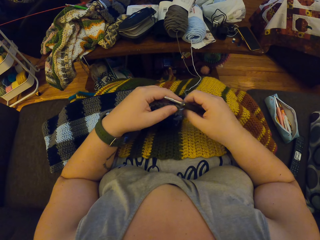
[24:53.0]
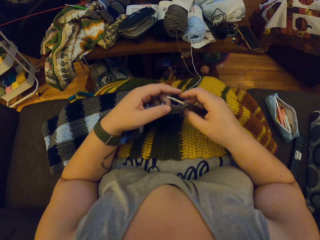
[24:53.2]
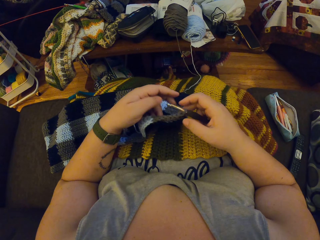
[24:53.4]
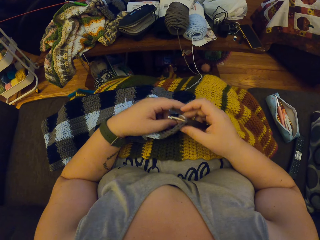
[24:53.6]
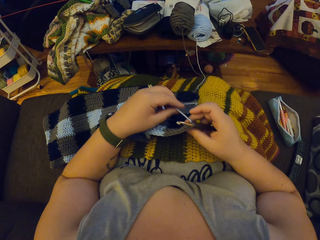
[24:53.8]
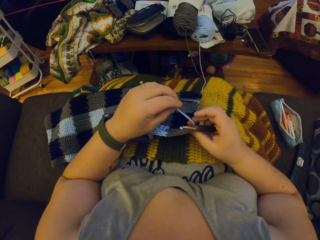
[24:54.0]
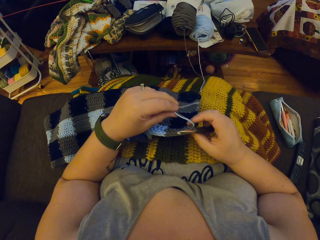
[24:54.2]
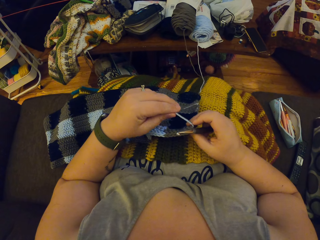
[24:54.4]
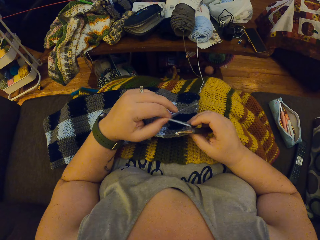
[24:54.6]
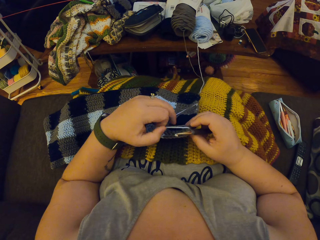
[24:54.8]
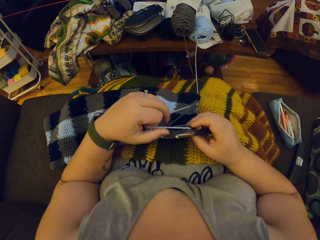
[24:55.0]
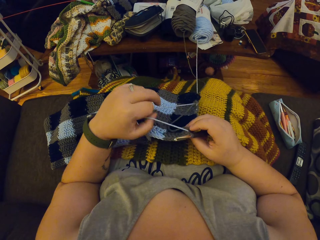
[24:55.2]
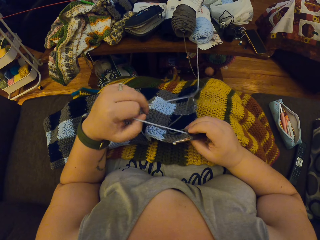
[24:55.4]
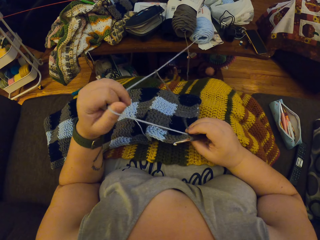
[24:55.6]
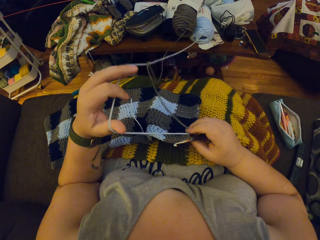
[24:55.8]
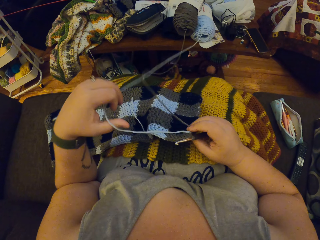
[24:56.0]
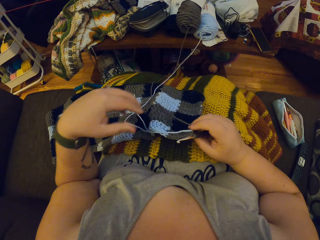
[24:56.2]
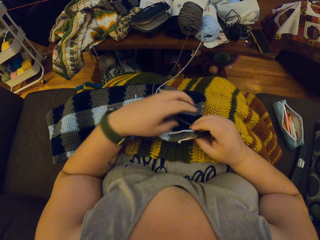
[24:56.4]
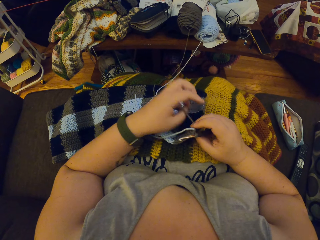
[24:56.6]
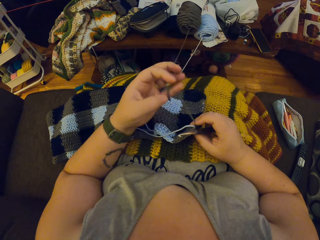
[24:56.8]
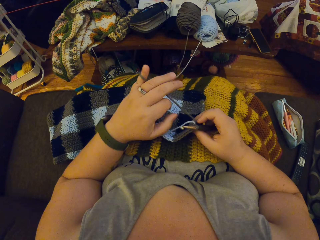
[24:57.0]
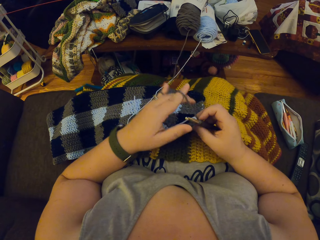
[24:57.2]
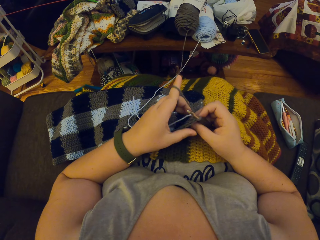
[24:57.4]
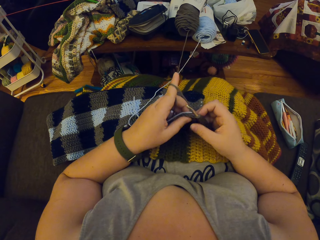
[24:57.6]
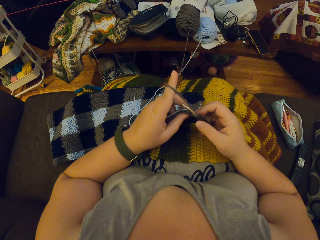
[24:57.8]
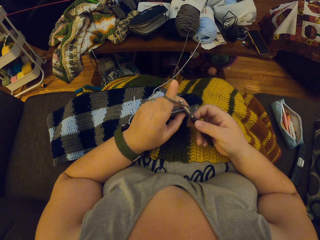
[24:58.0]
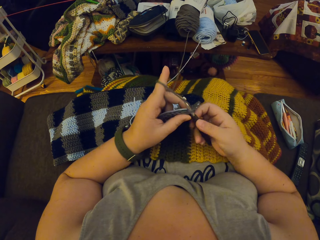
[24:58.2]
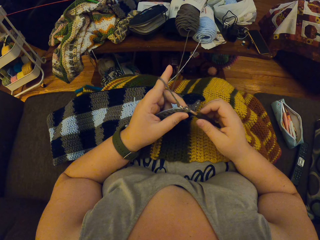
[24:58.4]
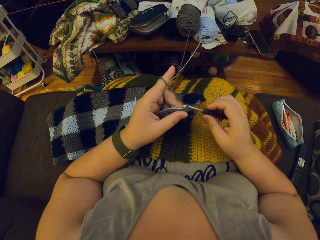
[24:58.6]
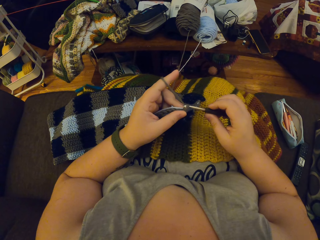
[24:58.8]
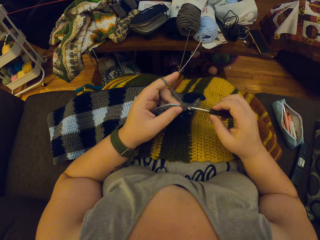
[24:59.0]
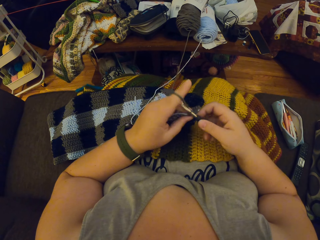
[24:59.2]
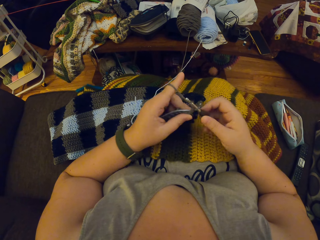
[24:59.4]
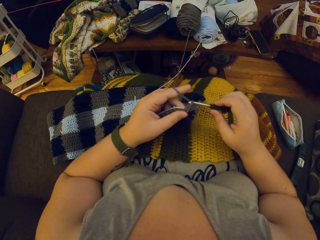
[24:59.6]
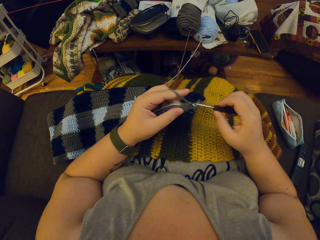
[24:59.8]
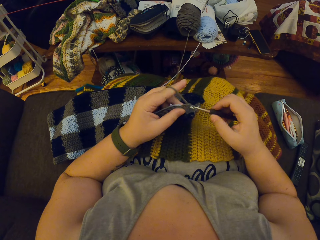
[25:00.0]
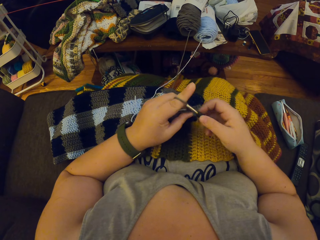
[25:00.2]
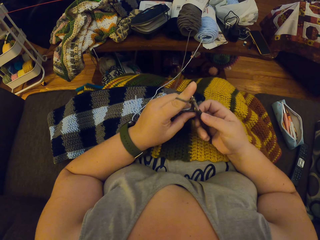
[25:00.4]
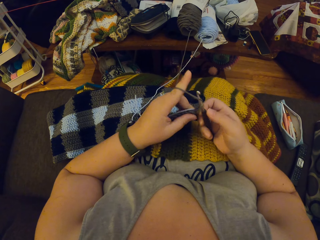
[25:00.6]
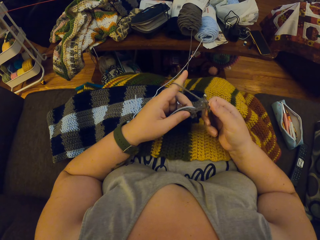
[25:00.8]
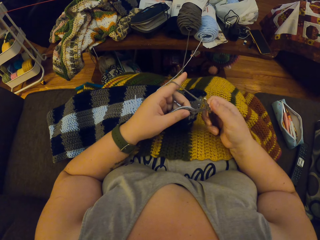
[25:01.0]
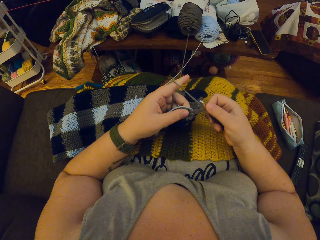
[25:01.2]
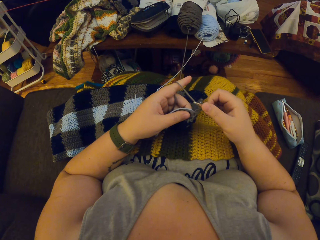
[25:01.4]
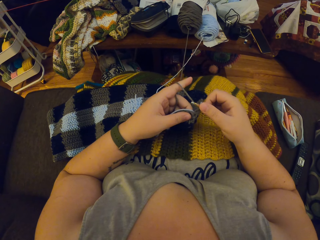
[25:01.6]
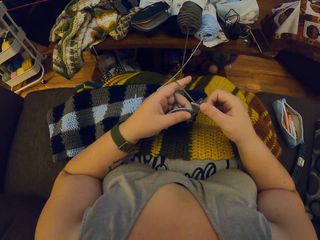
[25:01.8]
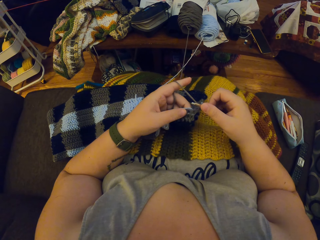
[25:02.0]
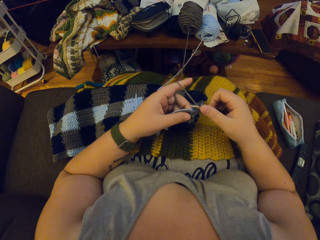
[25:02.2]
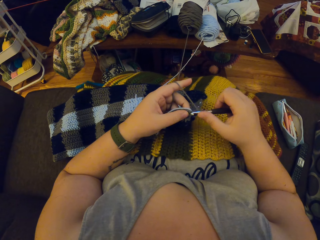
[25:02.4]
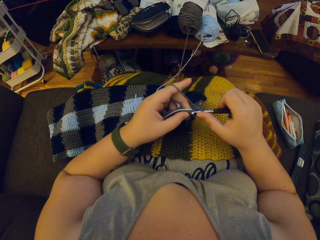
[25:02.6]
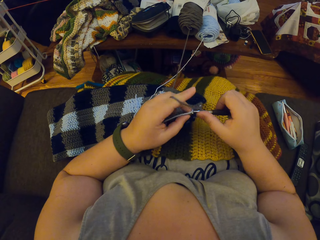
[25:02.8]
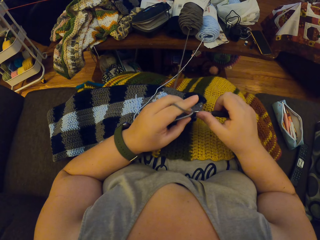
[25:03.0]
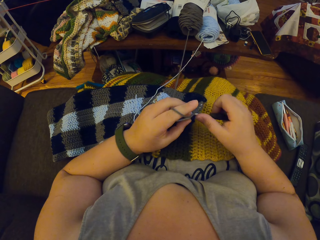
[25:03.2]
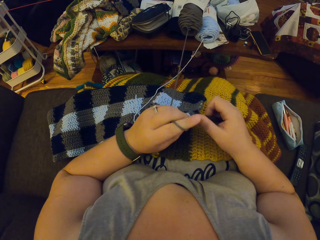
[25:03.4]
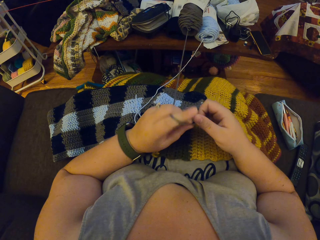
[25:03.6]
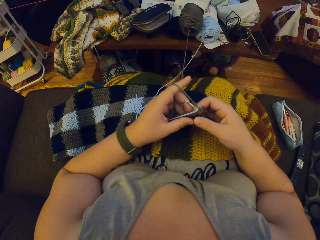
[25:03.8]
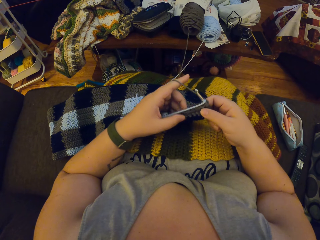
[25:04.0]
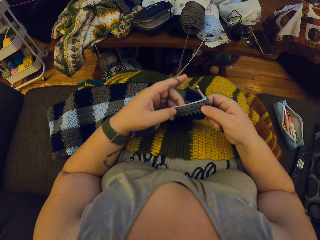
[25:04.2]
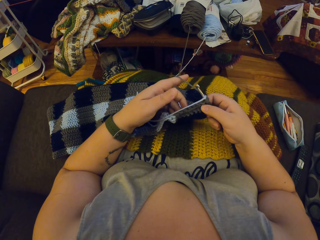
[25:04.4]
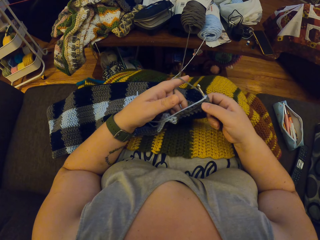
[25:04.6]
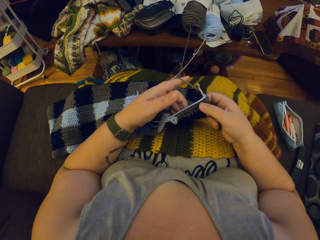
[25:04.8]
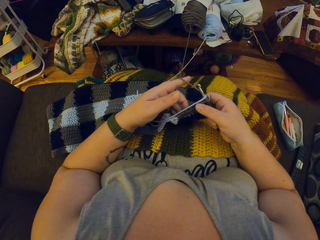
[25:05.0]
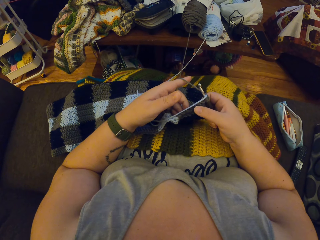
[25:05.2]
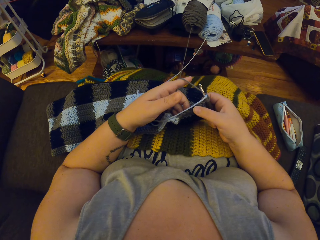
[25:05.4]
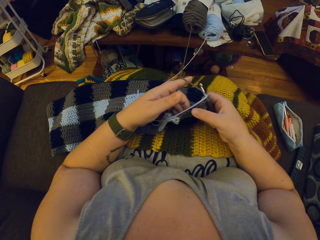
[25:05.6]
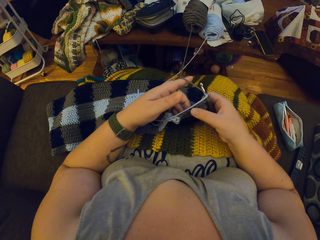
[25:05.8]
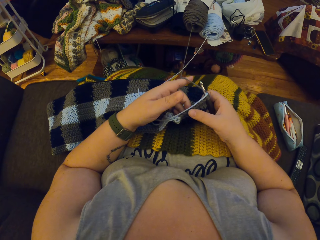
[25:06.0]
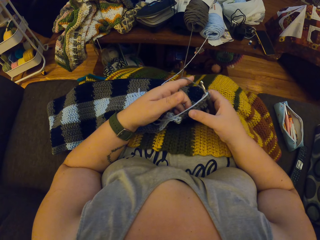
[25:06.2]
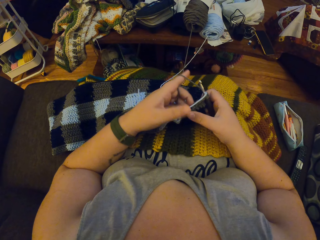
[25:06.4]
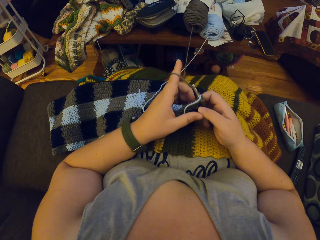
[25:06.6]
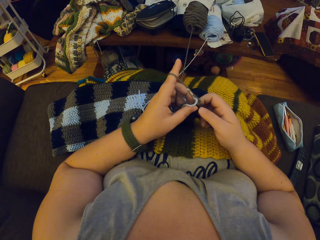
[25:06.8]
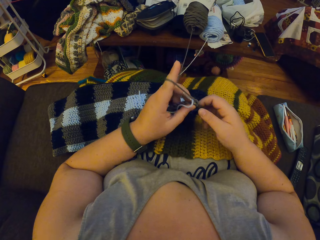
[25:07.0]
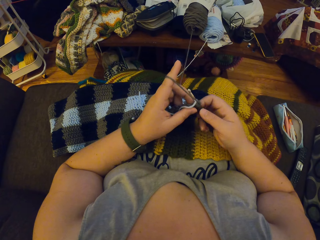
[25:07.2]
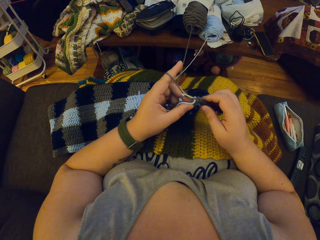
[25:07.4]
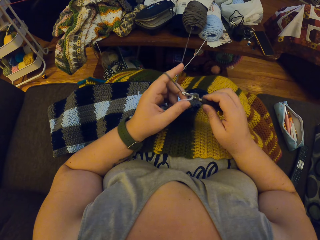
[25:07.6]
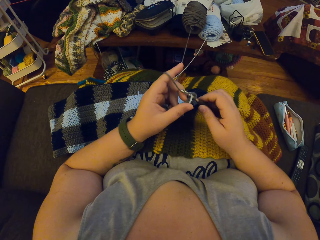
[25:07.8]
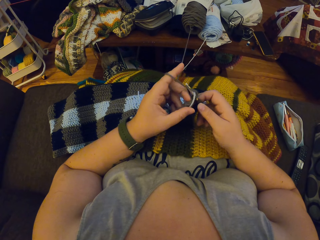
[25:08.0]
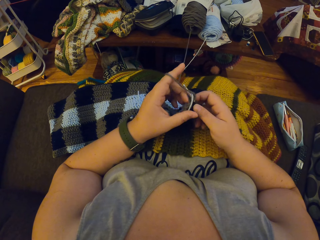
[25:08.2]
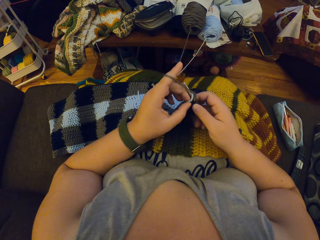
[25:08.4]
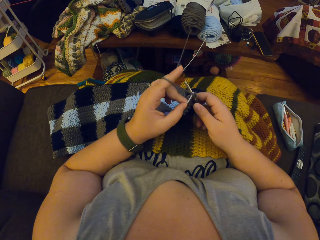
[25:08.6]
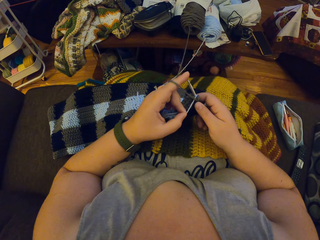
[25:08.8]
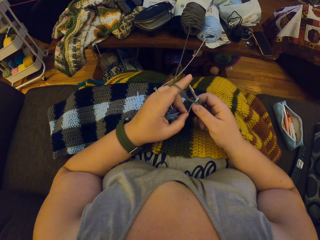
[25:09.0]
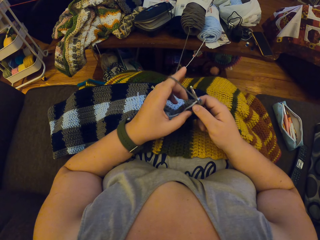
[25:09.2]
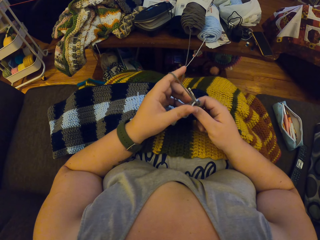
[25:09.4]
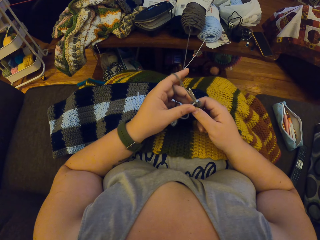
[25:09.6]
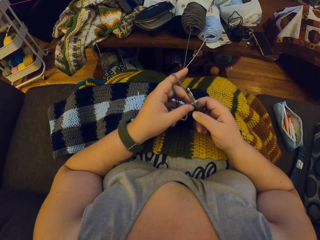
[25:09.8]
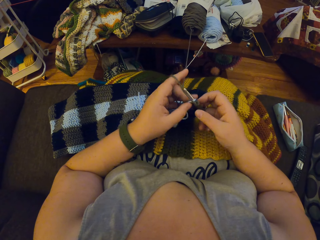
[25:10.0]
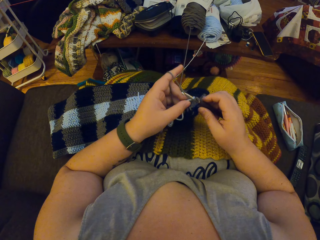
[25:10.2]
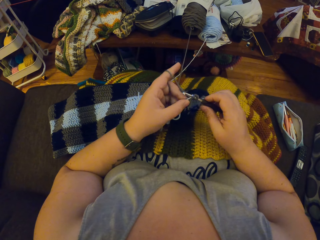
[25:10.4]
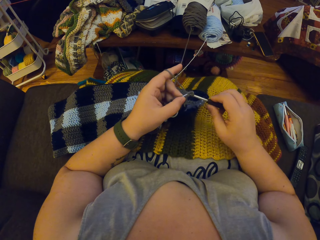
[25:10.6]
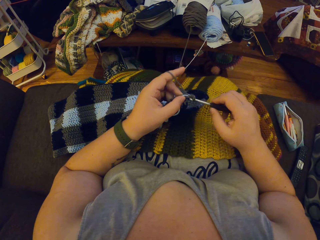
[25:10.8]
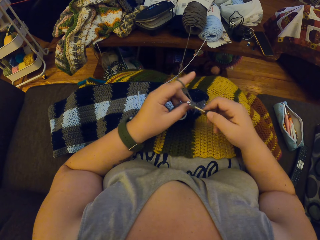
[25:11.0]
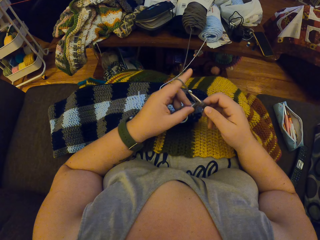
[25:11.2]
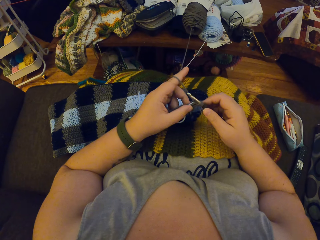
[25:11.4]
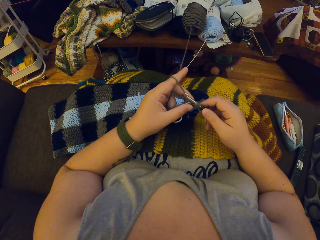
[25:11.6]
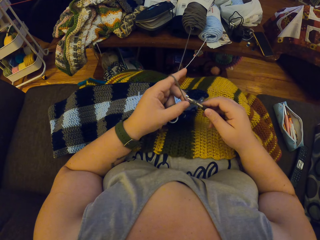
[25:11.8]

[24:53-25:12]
The camera wearer separates the yarns with her left hand. She takes the thread and straightens the thread. She twirls the black yarn on her finger round her left hand. She crochets with the black yarn. She counts the black stitches. She crochets with the black yarn.

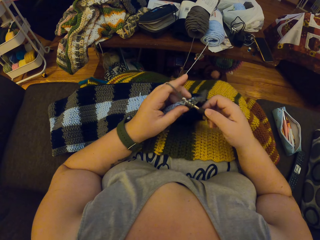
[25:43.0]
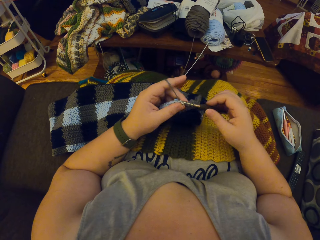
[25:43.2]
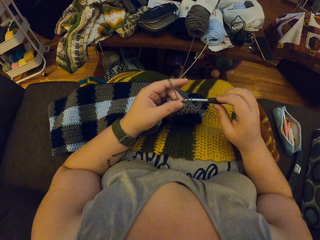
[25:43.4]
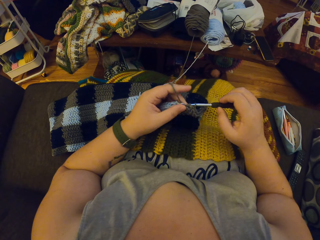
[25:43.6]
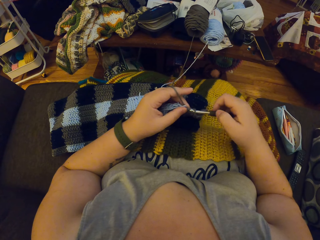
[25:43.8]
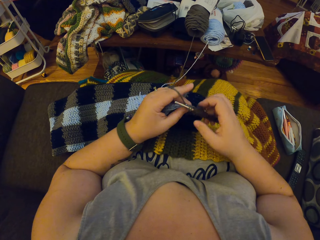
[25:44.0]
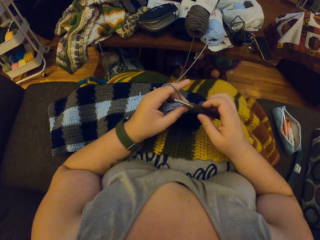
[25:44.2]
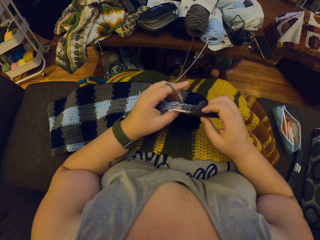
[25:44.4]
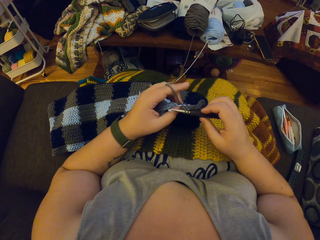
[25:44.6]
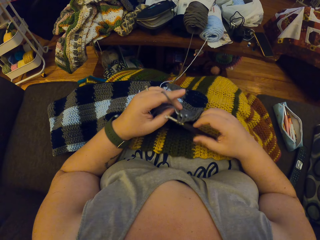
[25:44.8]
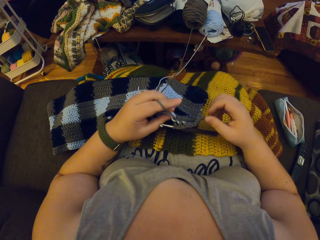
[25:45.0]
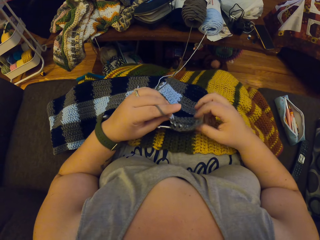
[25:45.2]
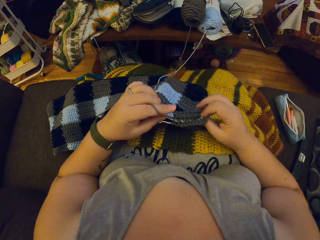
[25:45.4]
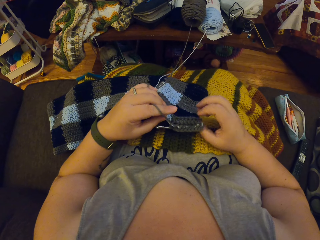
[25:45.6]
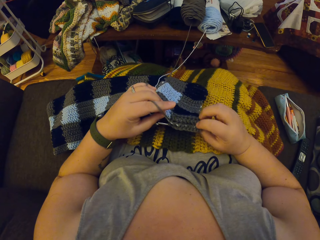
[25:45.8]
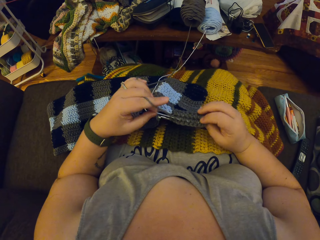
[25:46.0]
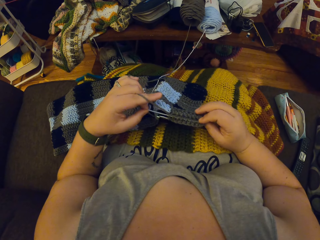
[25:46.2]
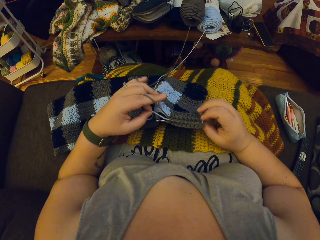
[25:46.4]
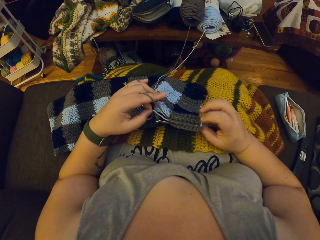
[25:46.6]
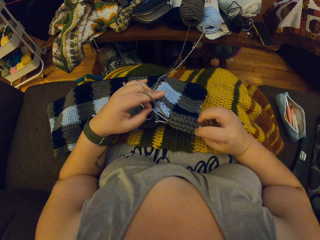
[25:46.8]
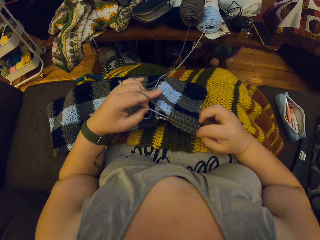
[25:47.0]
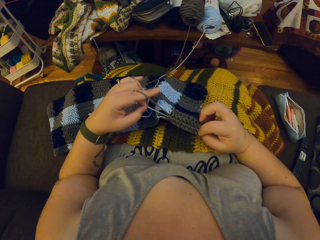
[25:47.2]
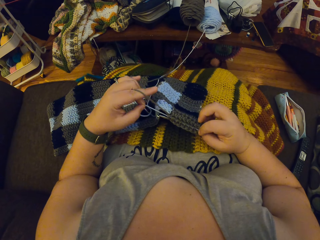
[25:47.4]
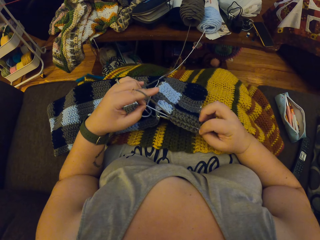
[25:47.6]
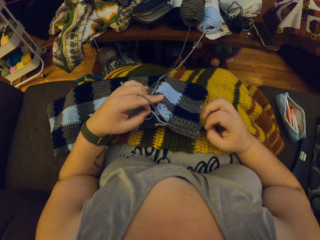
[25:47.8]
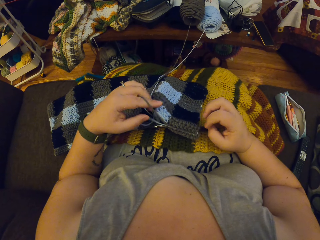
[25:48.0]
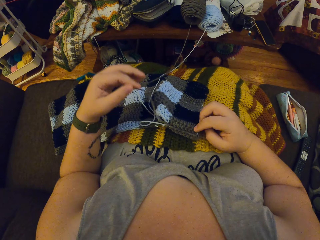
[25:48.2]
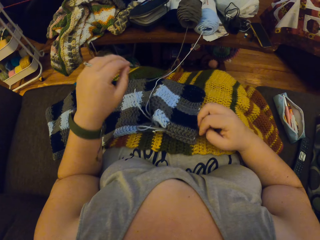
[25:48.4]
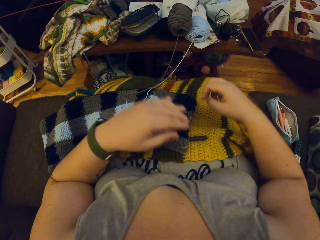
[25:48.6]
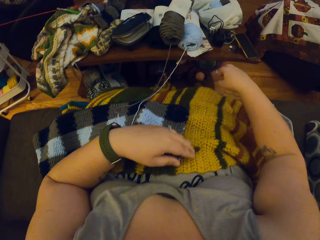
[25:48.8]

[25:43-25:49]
The camera wearer turns the fabric. She pulls the blue yarn with her left hand.
